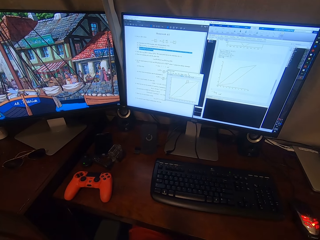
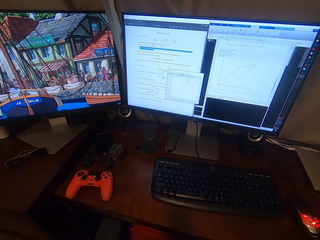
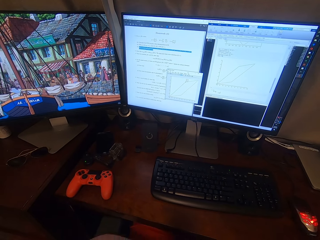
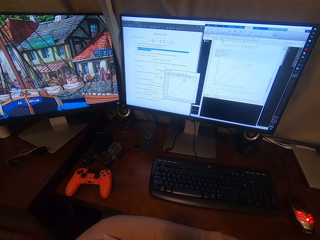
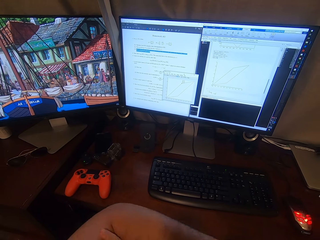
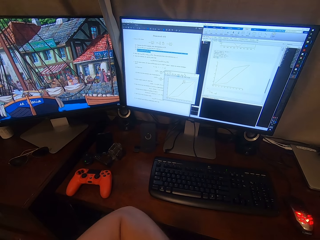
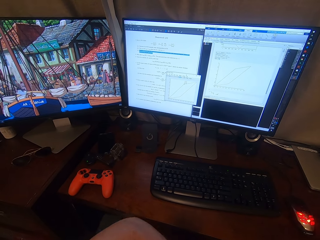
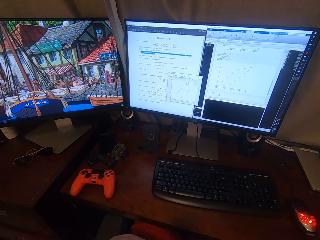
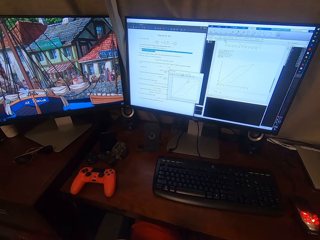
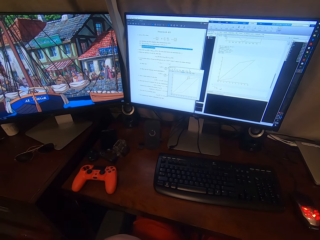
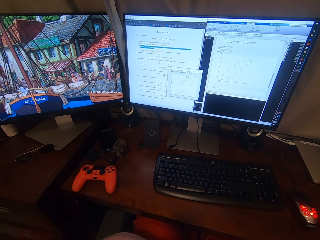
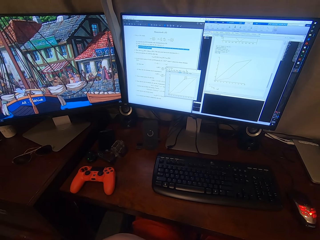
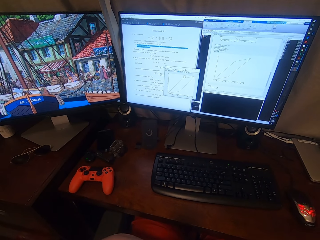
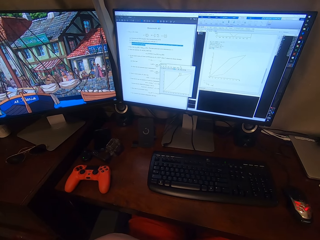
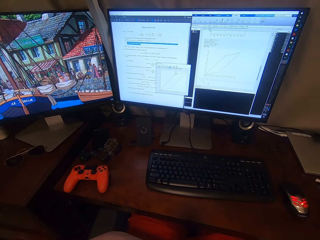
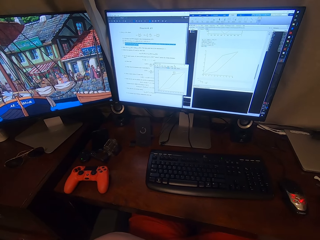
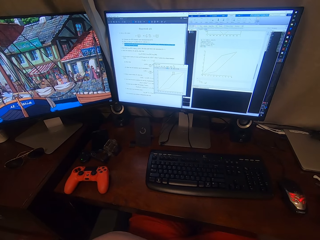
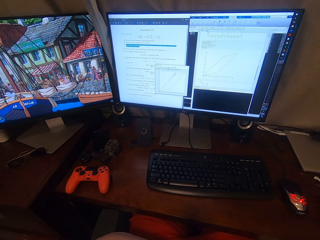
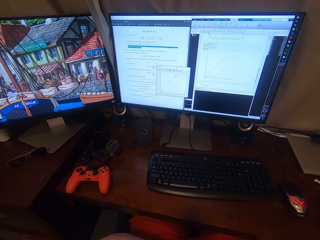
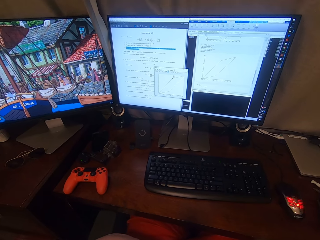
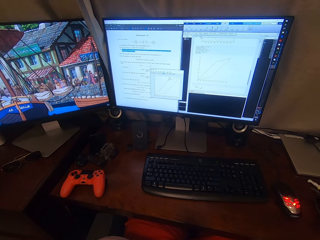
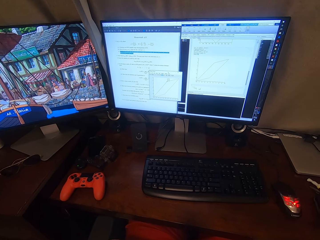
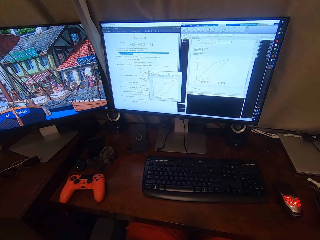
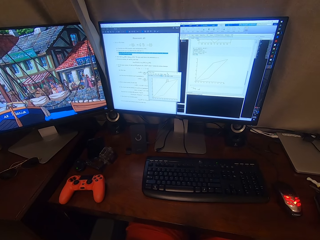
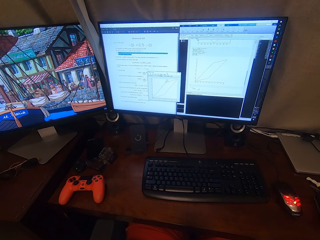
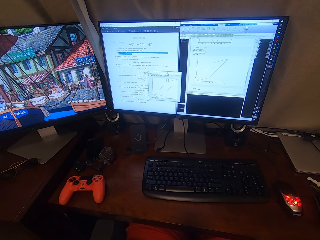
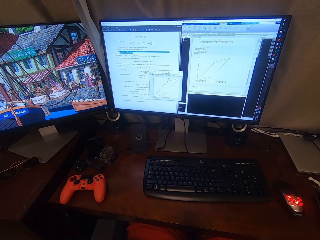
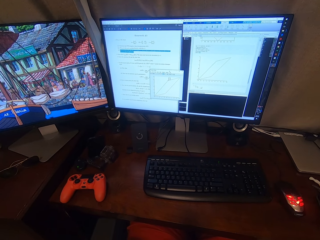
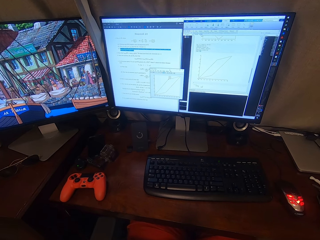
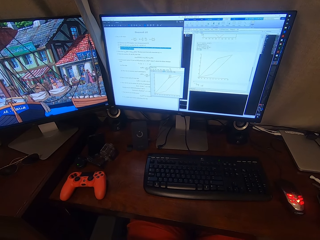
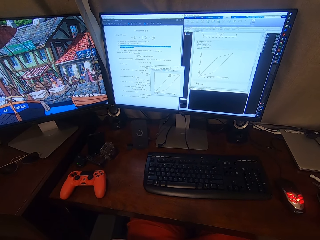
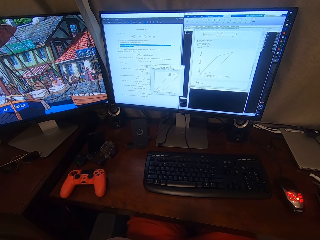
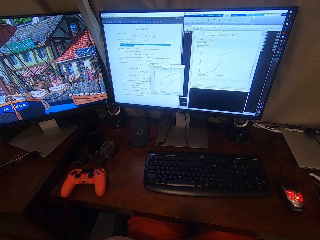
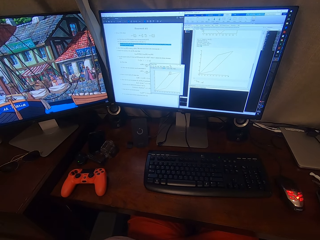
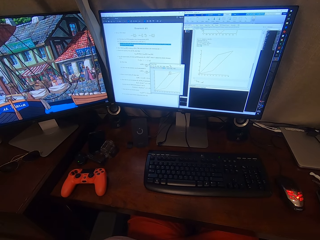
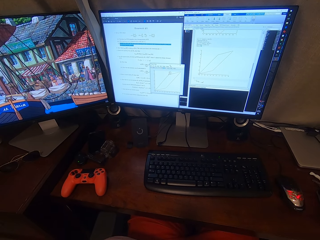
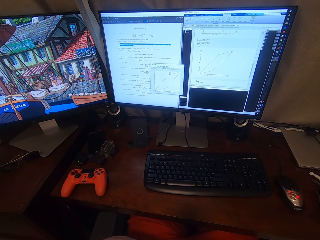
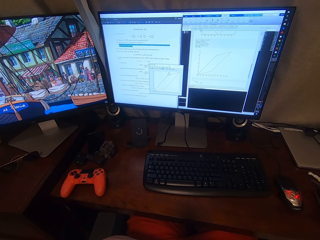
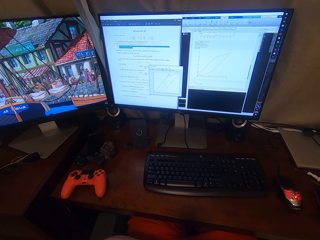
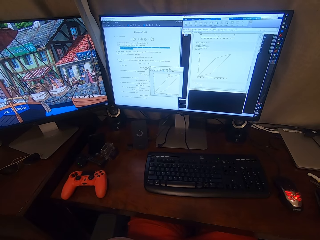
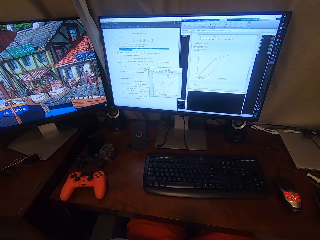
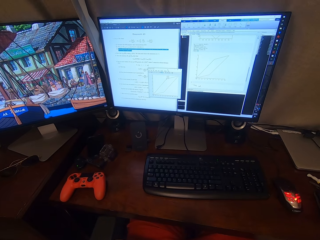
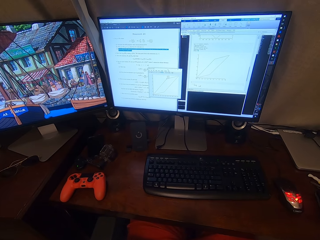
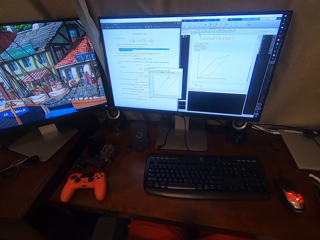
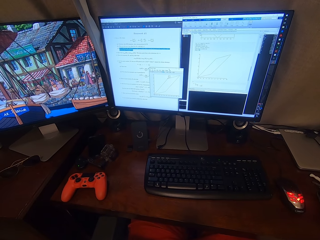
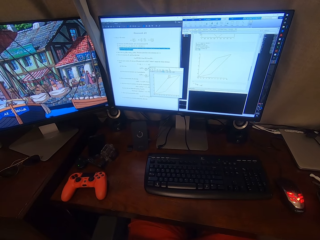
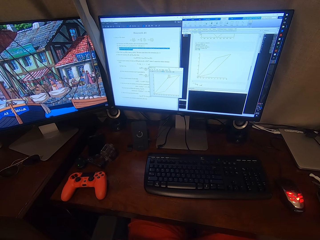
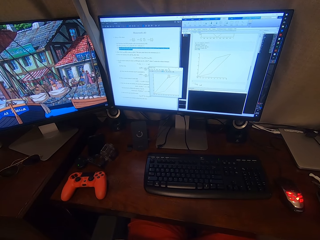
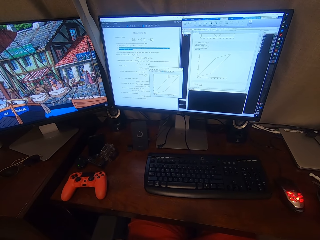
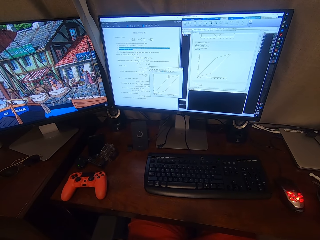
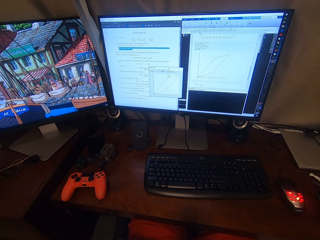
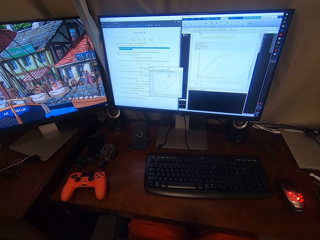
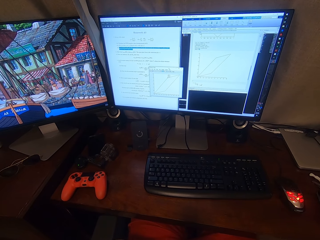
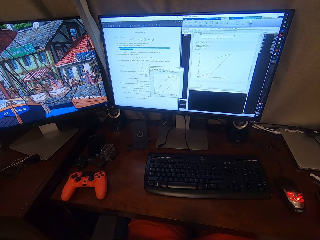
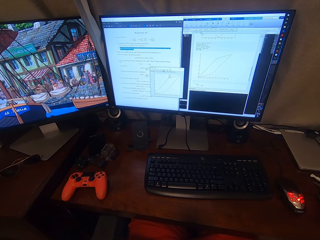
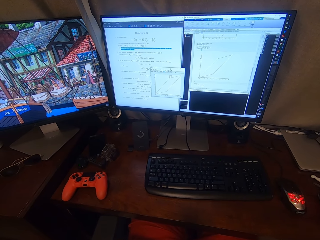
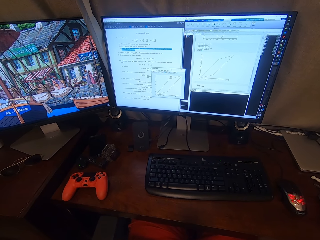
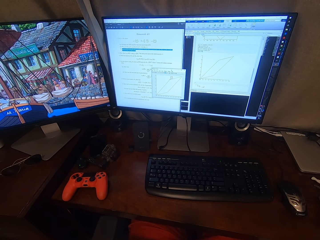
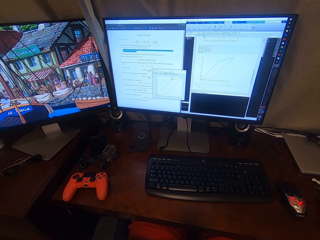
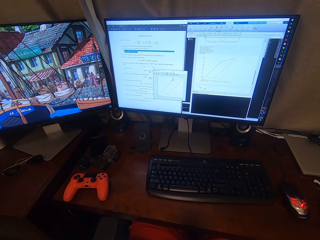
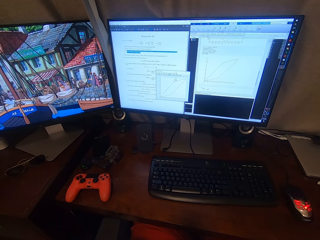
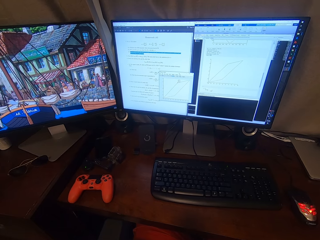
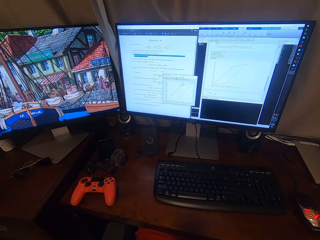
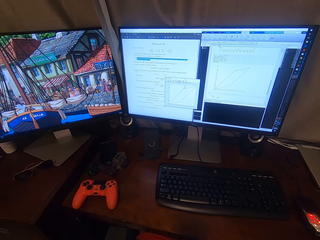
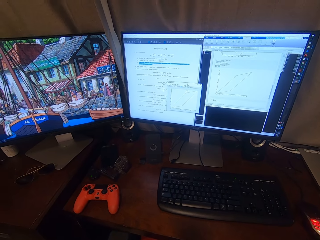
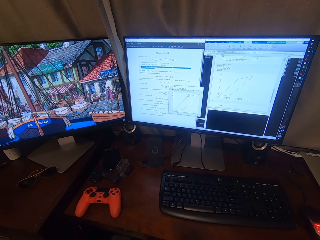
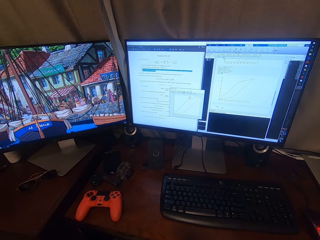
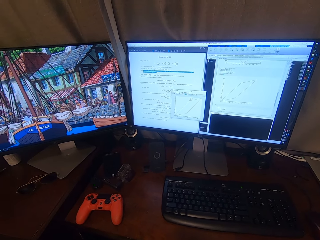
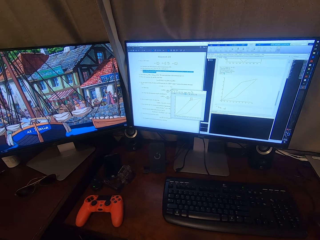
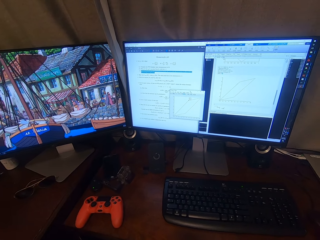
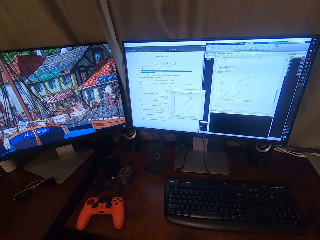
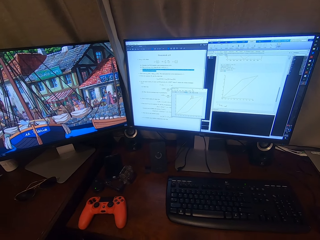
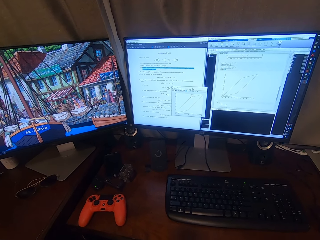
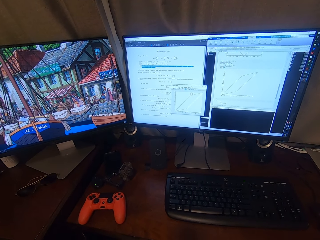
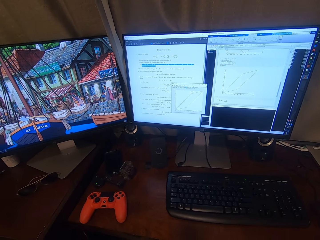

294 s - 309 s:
The camera wearer stares at the computer. They stare at the computer again.

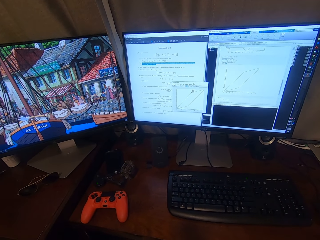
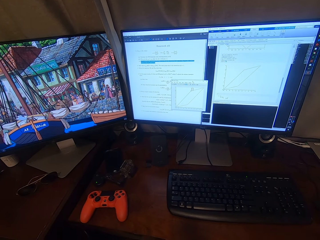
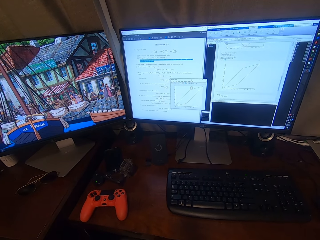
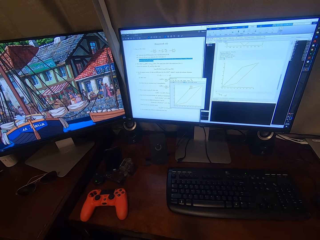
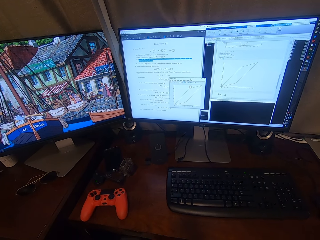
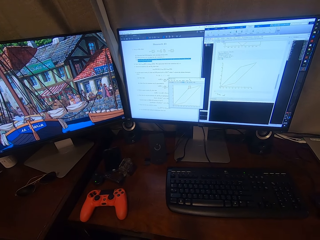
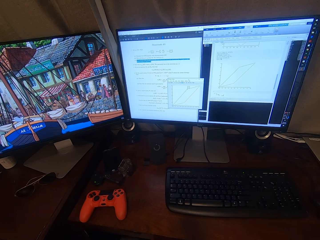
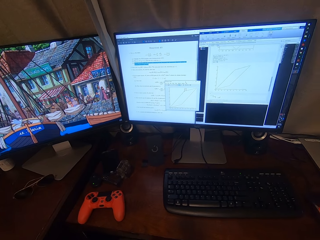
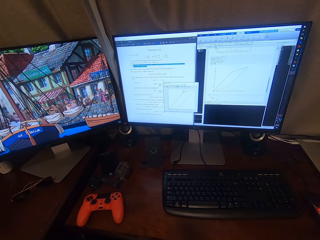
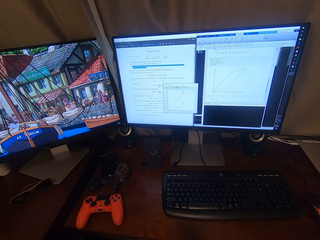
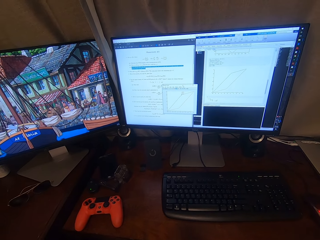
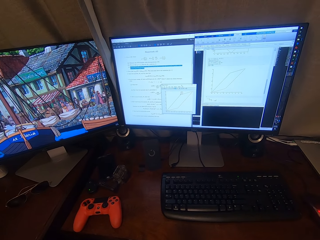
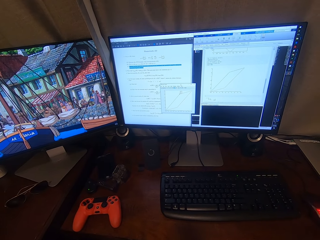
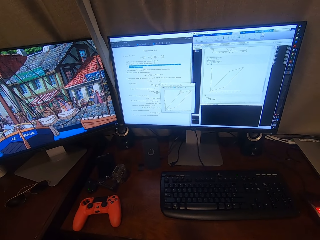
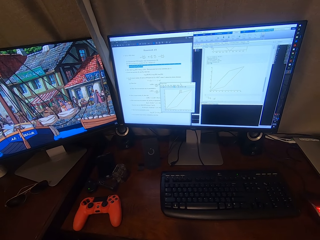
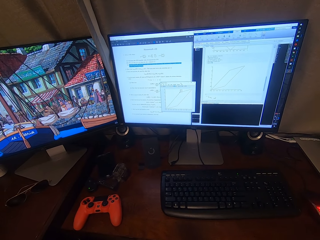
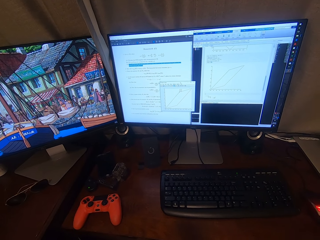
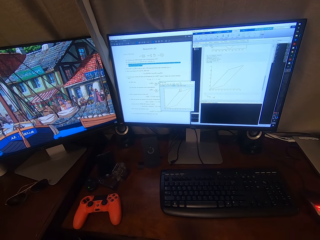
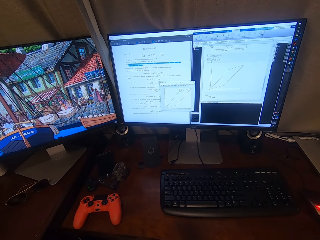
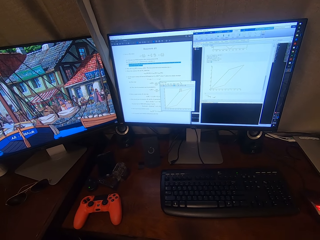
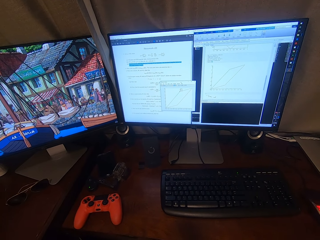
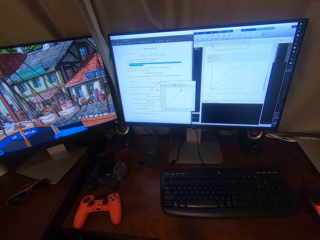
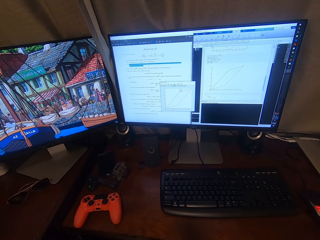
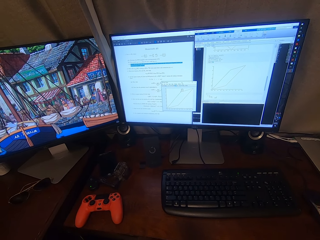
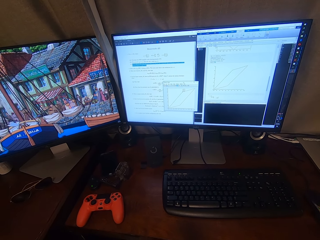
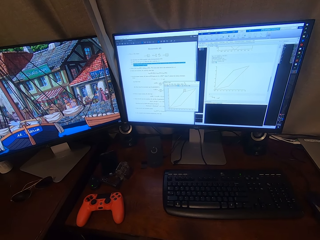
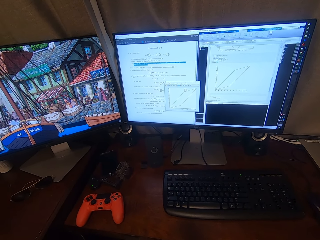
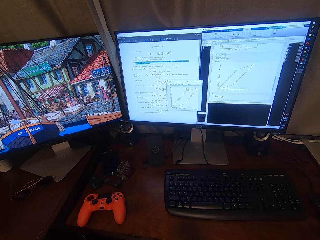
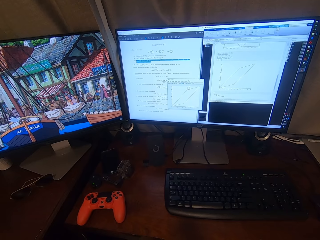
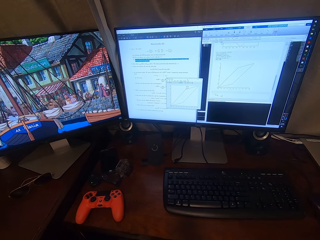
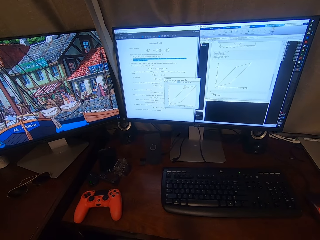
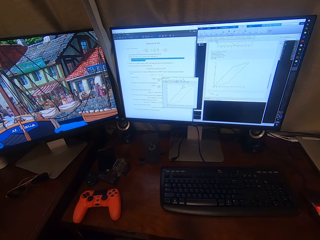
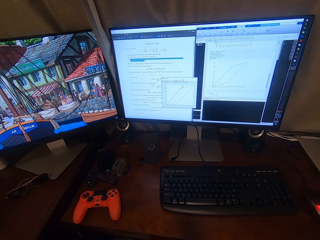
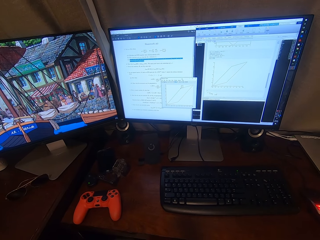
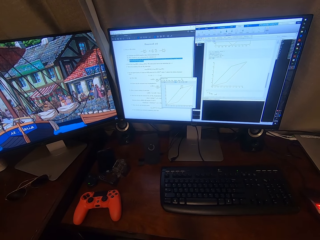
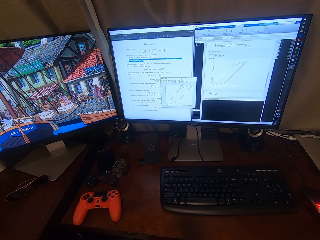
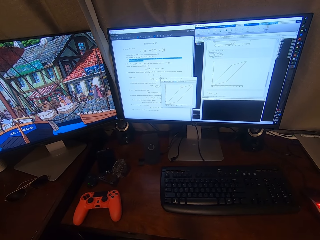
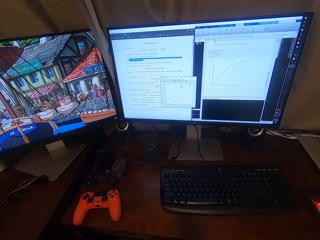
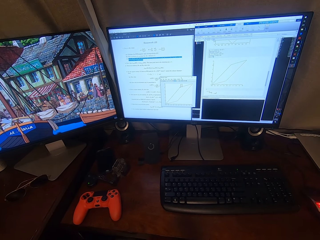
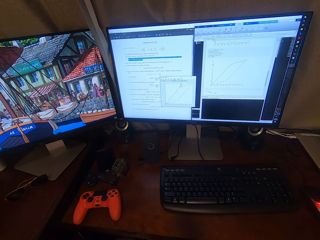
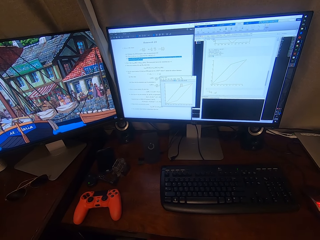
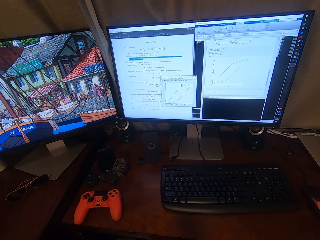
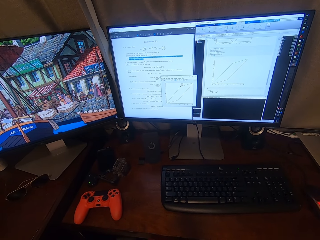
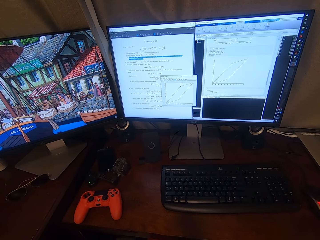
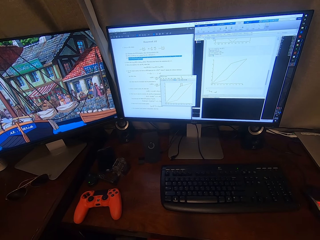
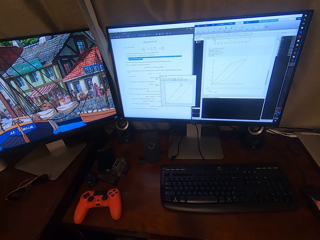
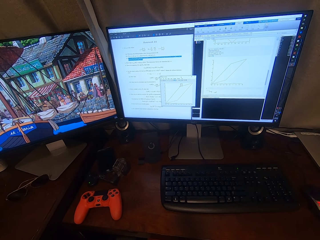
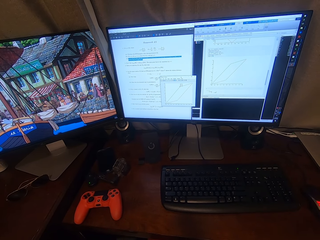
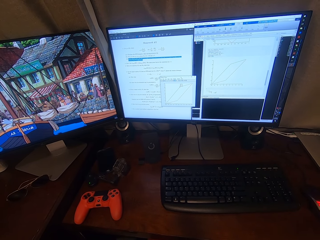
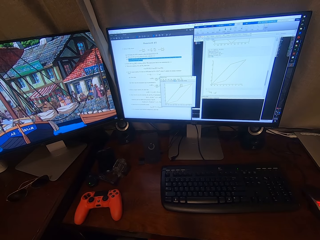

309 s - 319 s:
The camera wearer stares at the computer.
